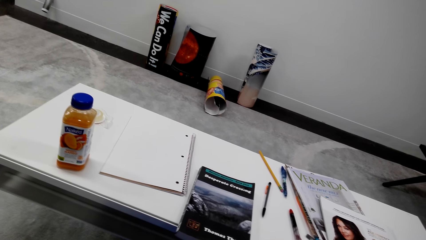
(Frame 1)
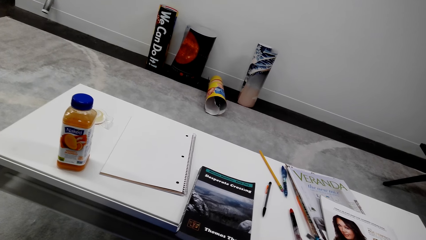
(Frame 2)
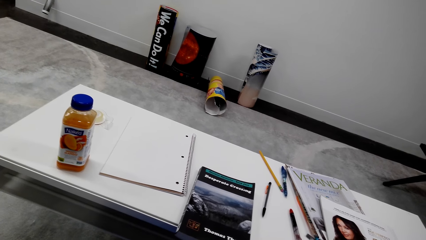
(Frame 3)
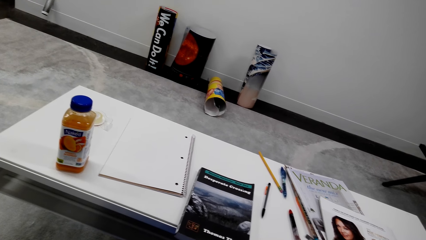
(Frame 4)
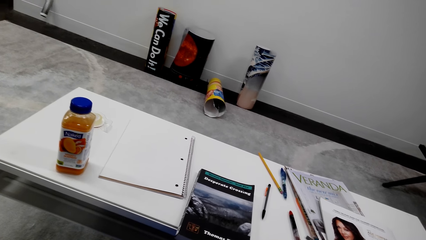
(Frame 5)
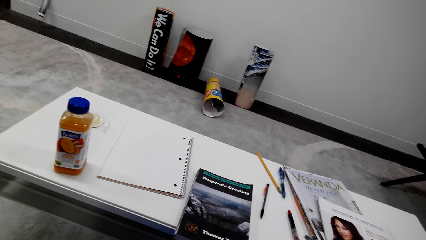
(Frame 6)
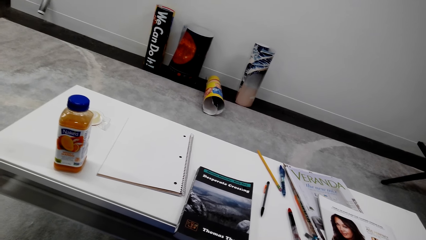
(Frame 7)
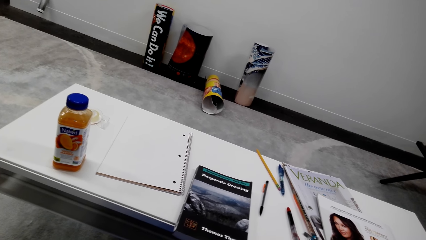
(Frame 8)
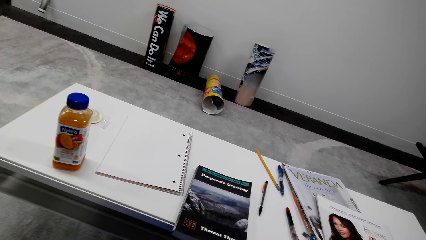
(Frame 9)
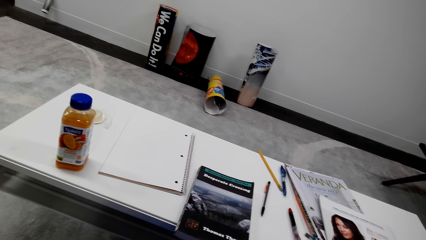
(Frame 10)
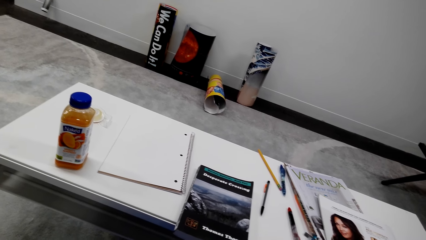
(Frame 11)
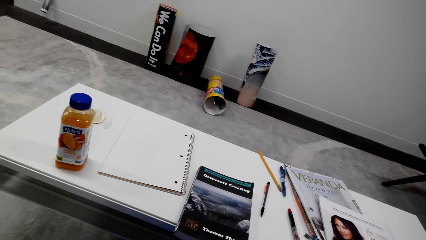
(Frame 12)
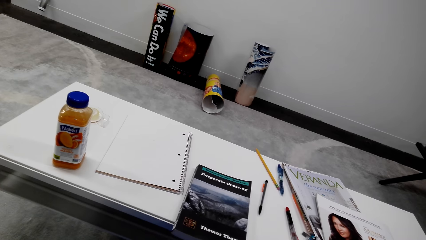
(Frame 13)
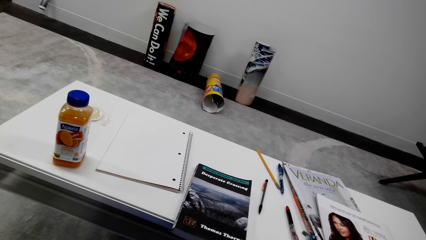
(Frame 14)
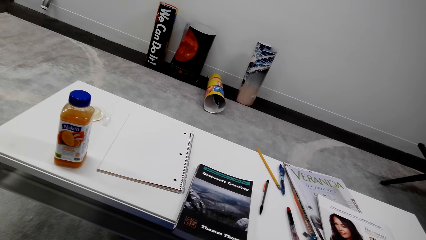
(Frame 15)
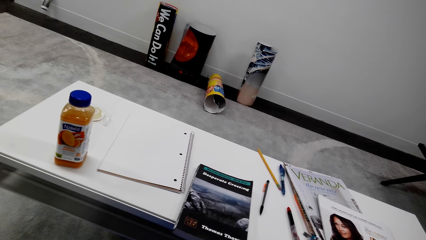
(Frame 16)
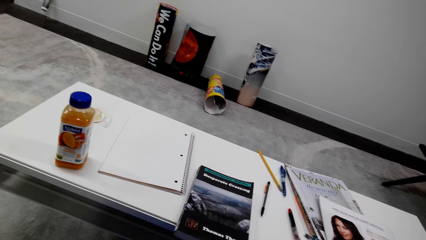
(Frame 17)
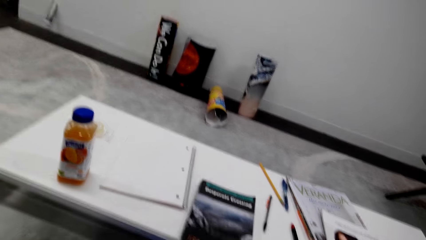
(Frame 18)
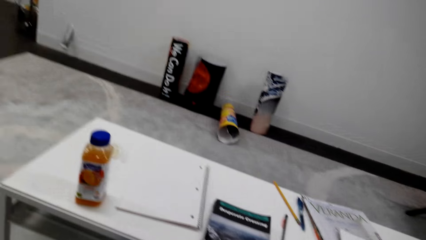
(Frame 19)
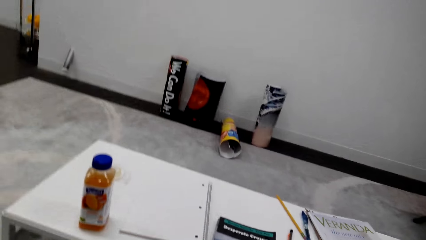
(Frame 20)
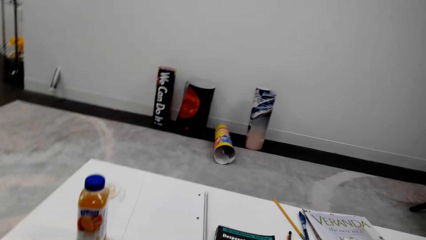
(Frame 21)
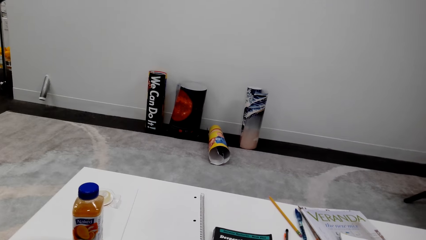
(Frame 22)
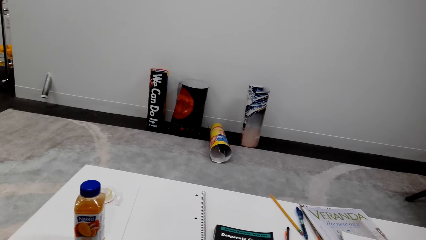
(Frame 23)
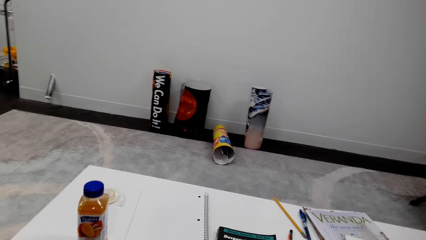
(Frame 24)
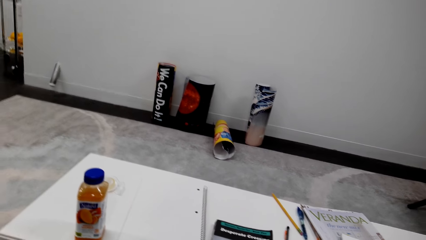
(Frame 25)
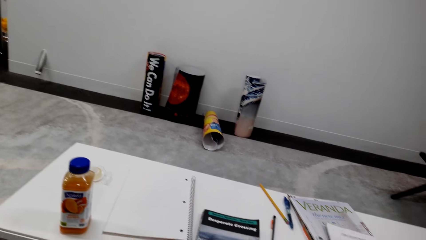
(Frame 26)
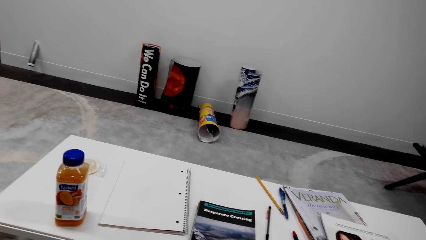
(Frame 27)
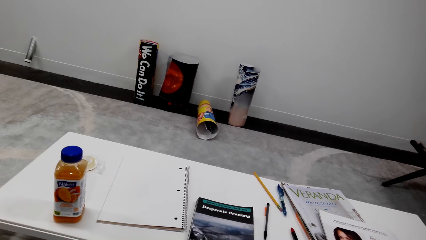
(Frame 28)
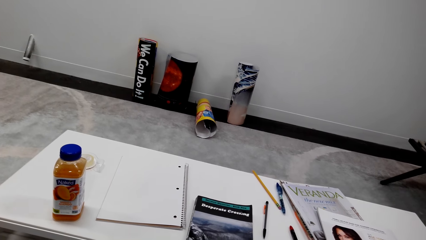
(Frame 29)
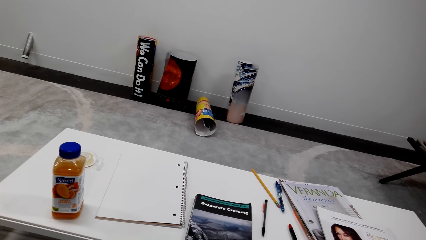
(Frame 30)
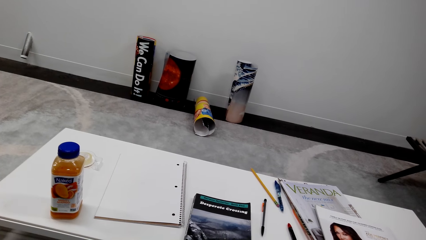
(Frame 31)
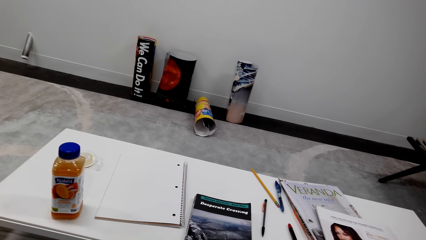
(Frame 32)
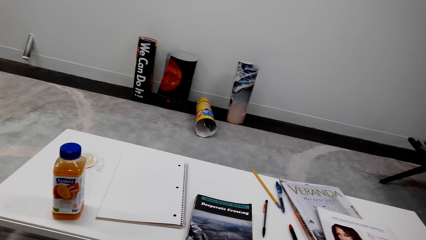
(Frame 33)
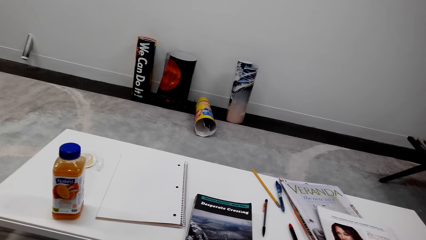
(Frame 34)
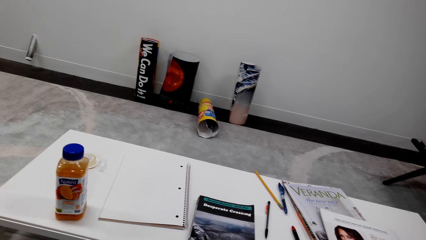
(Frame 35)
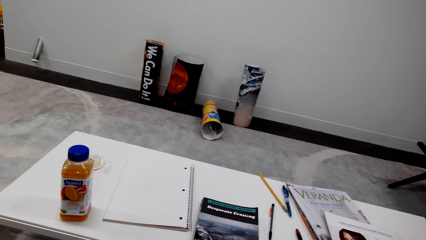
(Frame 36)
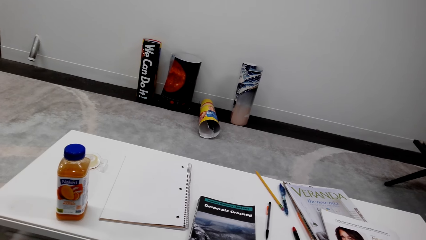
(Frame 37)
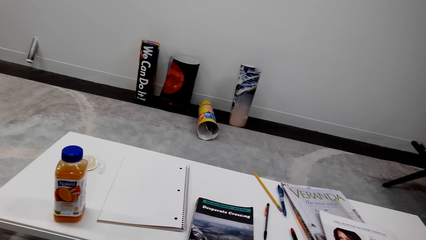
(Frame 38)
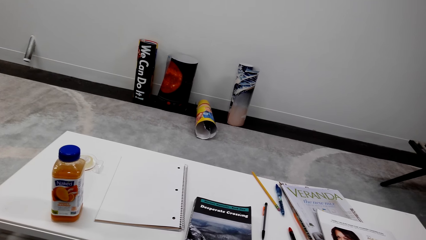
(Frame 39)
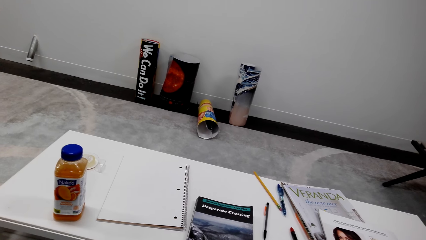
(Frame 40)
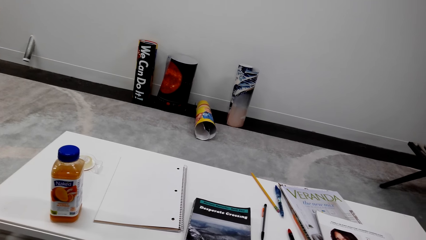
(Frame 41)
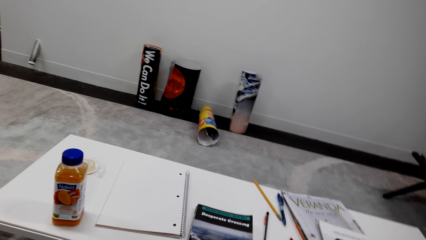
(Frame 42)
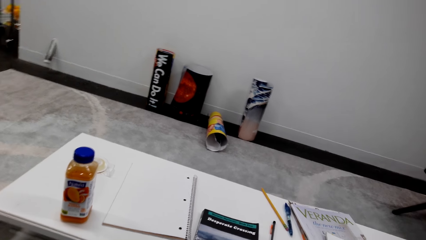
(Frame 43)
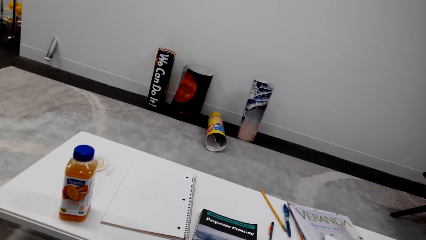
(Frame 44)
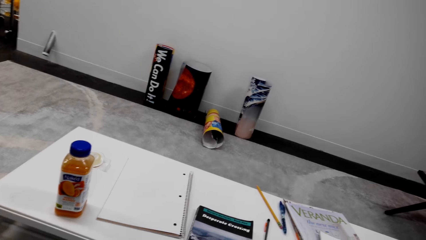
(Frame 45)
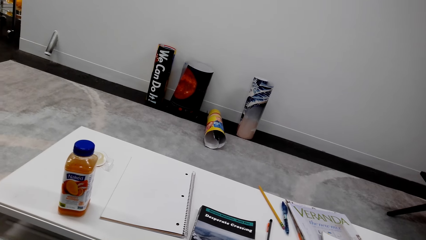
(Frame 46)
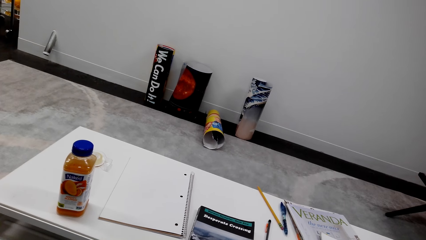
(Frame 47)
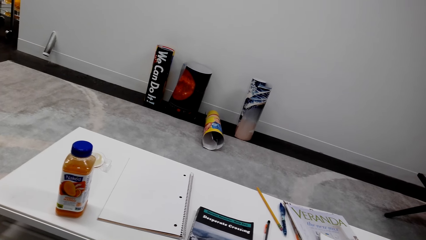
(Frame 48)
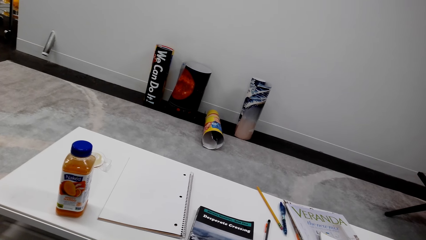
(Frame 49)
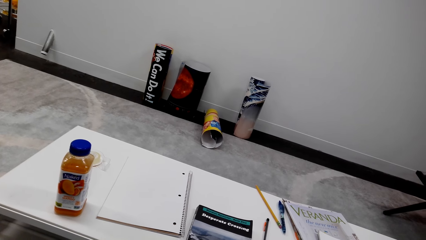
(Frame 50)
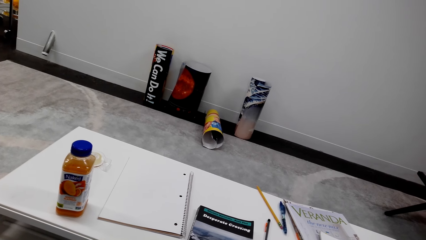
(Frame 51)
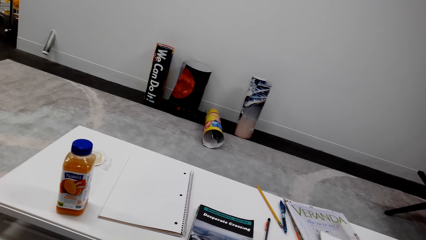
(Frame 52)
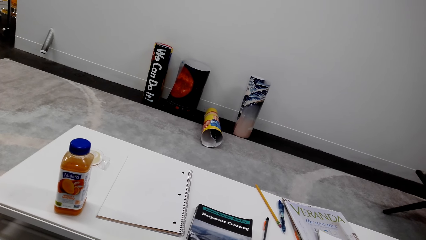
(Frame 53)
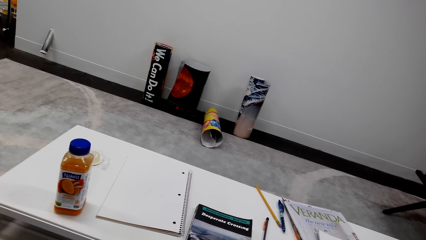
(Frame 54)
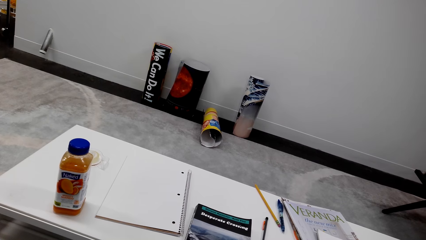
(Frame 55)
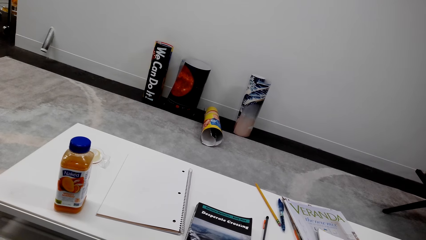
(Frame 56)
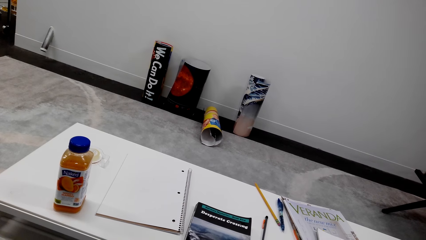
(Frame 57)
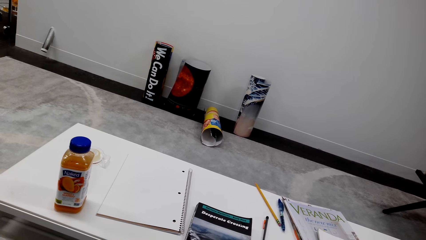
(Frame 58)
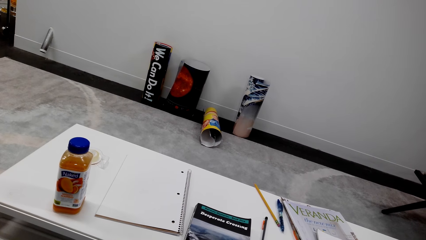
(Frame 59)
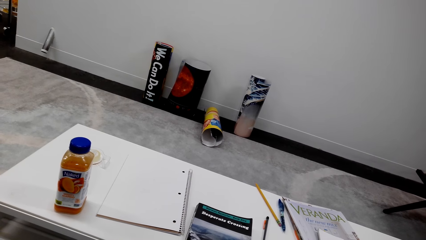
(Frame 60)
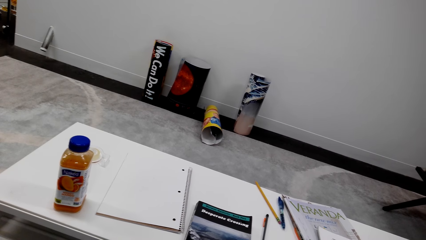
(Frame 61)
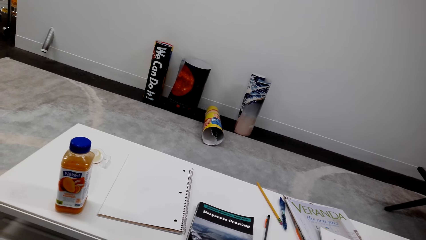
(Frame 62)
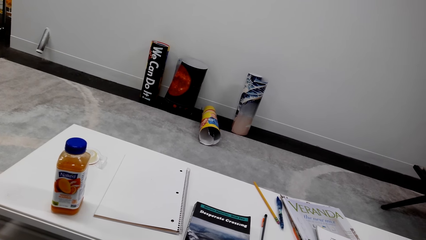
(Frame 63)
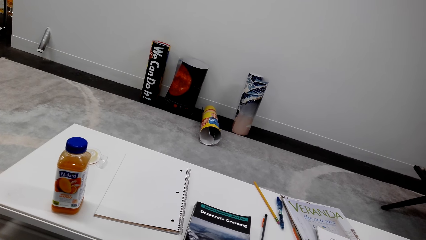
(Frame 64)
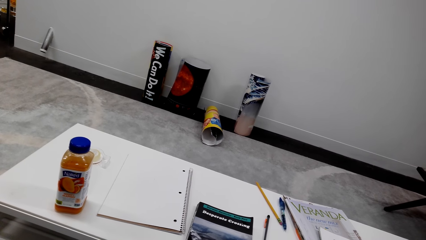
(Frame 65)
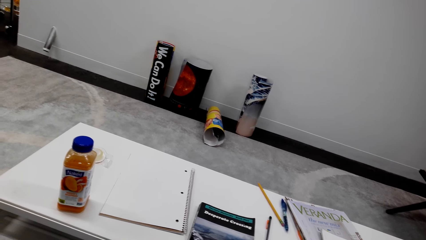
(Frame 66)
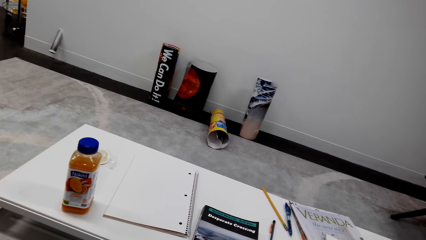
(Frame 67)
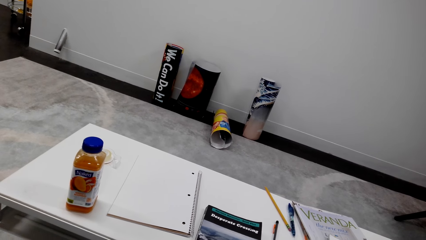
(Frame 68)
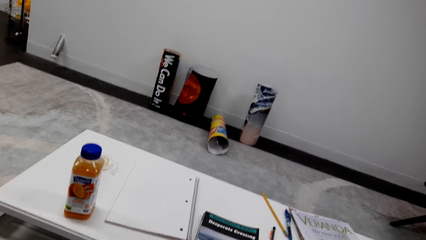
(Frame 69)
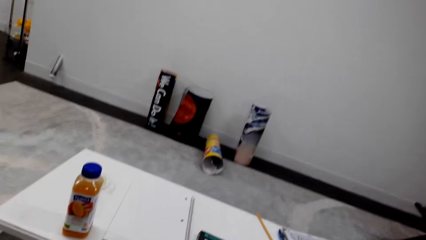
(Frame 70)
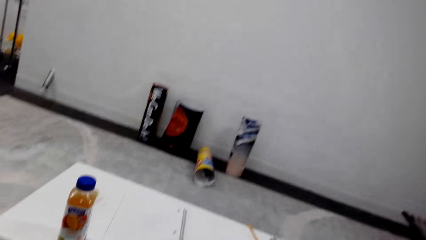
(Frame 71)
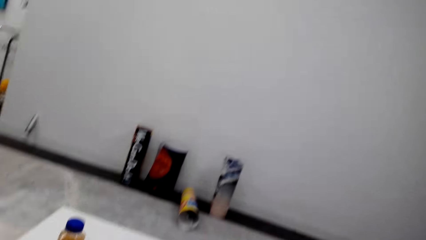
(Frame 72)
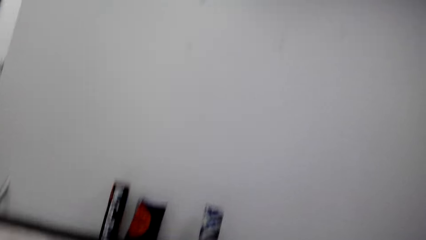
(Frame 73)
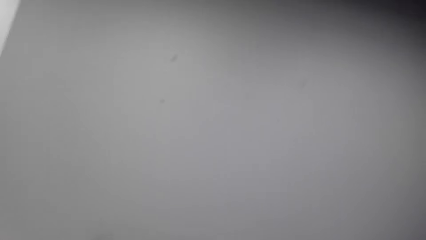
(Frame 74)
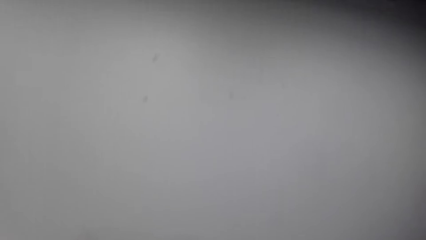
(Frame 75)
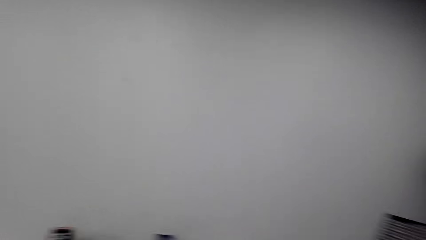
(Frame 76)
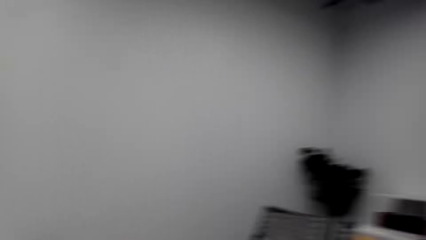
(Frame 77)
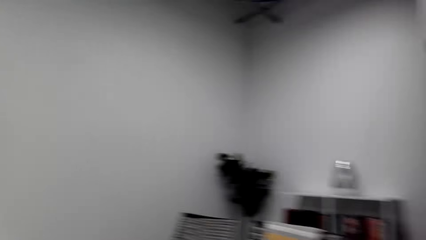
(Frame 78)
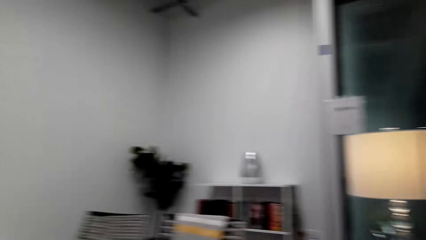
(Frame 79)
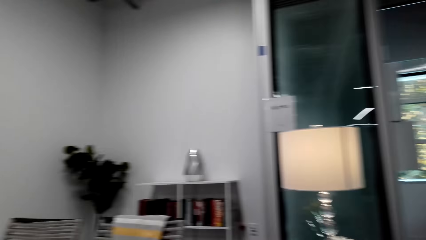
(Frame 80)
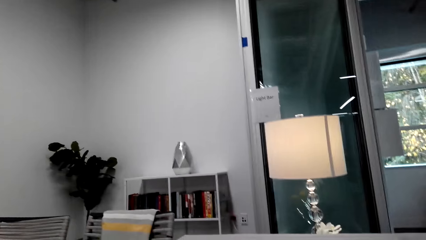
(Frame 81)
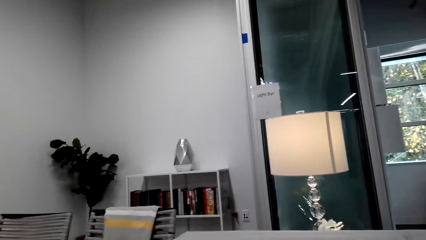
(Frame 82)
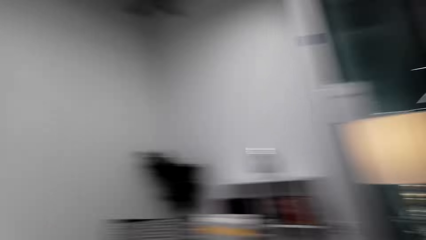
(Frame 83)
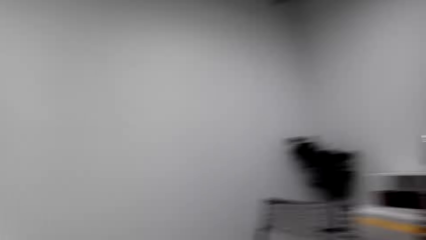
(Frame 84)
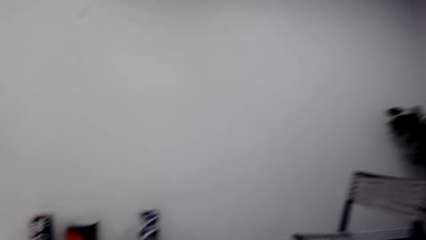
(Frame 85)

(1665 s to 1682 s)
The camera wearer converses. They converse again. They turn right around the living room.
